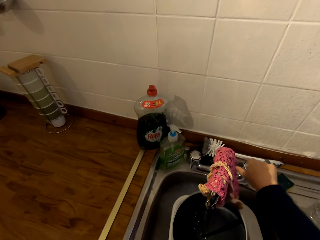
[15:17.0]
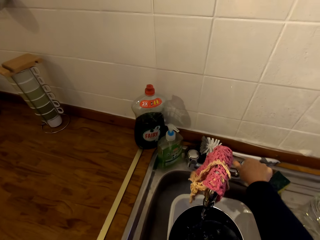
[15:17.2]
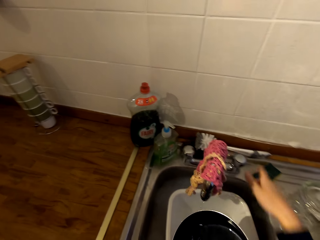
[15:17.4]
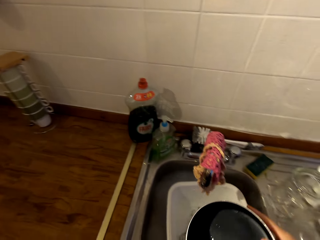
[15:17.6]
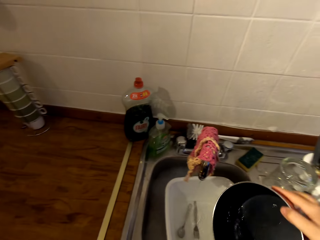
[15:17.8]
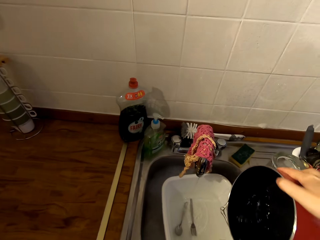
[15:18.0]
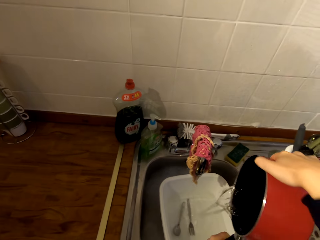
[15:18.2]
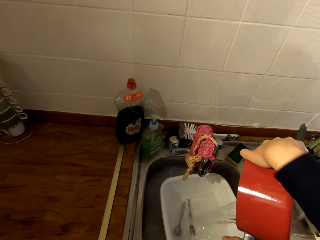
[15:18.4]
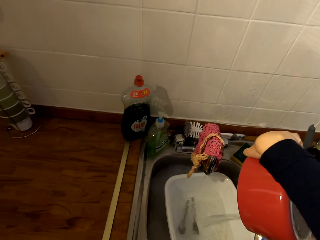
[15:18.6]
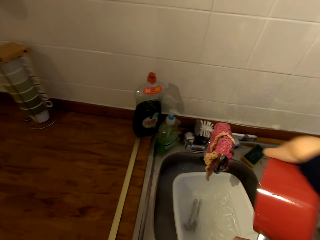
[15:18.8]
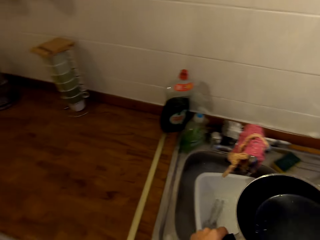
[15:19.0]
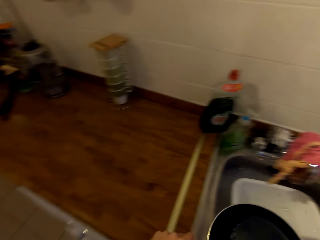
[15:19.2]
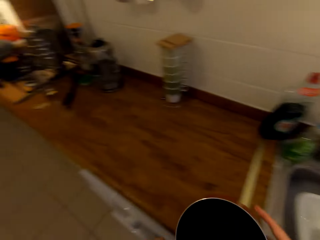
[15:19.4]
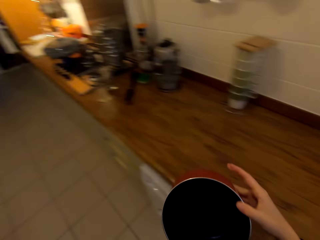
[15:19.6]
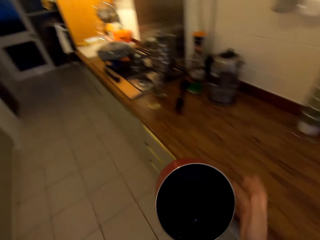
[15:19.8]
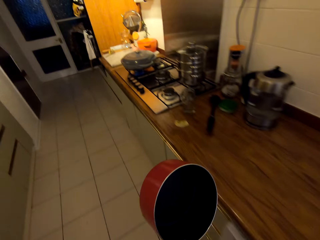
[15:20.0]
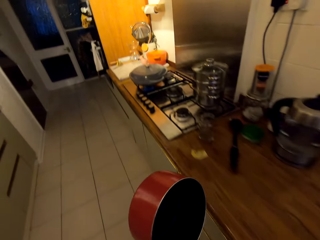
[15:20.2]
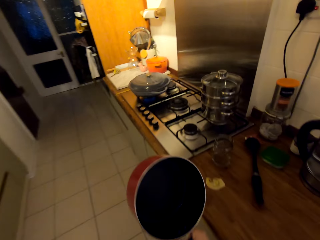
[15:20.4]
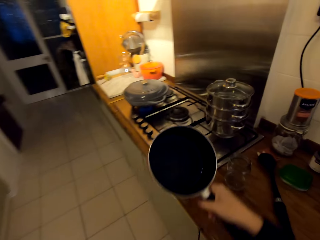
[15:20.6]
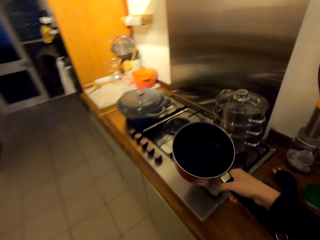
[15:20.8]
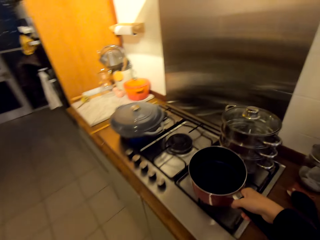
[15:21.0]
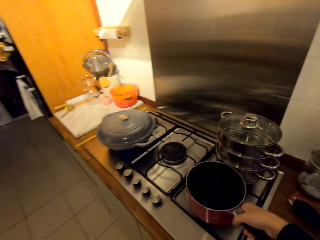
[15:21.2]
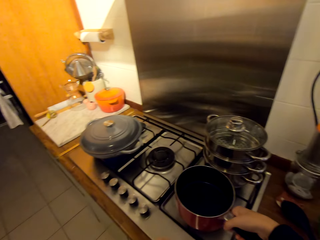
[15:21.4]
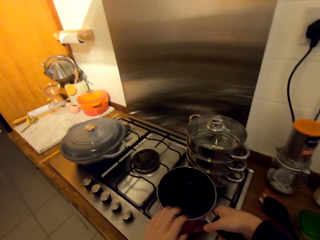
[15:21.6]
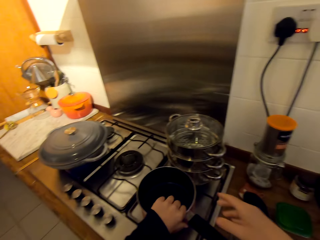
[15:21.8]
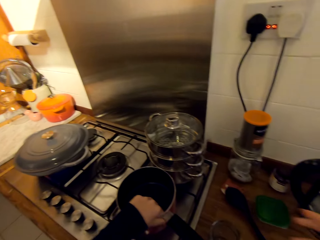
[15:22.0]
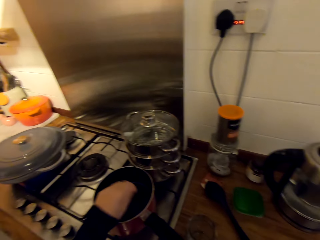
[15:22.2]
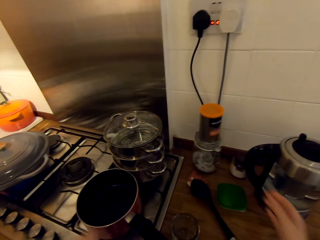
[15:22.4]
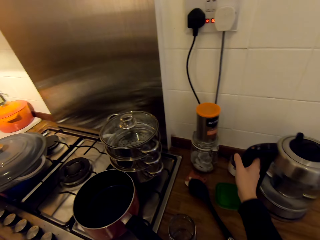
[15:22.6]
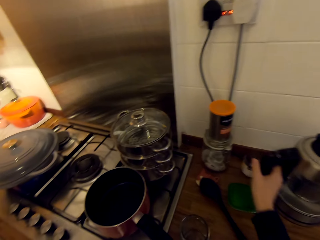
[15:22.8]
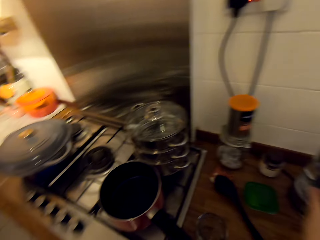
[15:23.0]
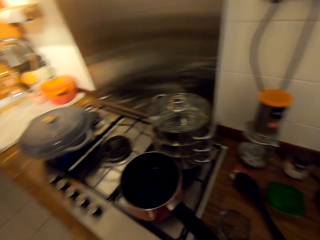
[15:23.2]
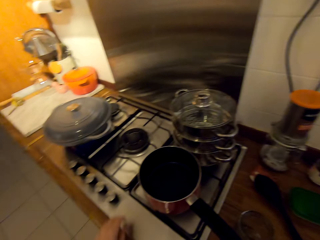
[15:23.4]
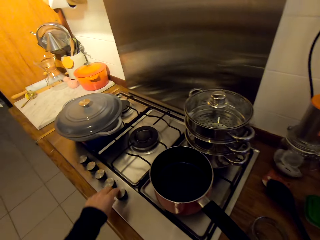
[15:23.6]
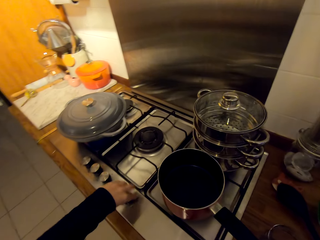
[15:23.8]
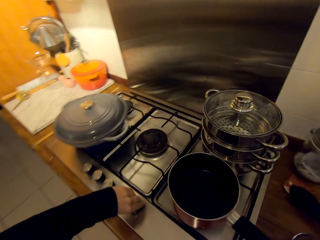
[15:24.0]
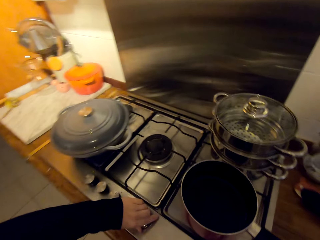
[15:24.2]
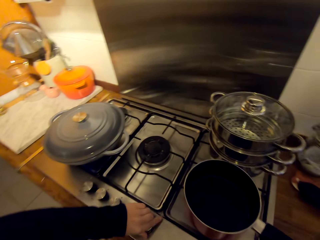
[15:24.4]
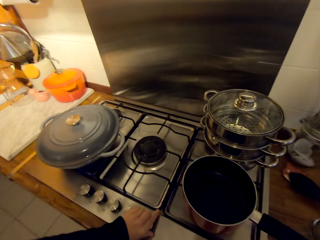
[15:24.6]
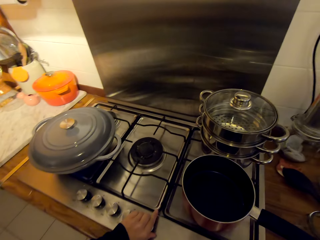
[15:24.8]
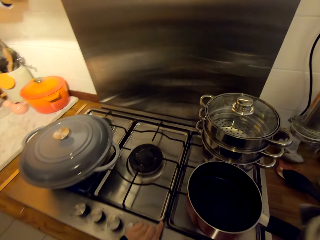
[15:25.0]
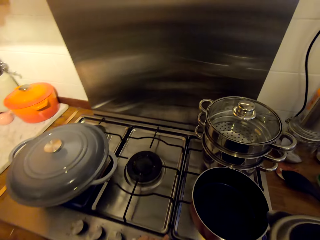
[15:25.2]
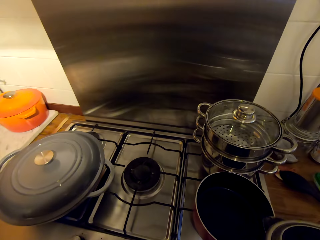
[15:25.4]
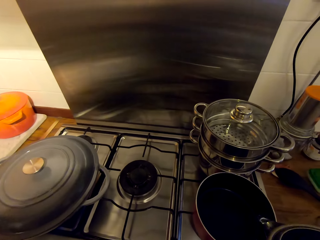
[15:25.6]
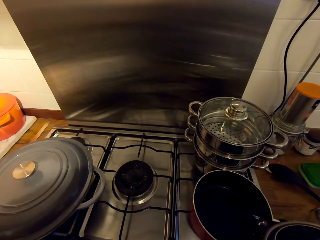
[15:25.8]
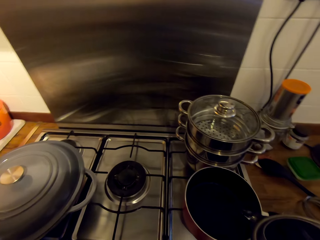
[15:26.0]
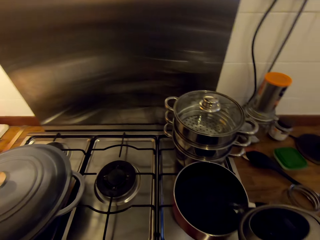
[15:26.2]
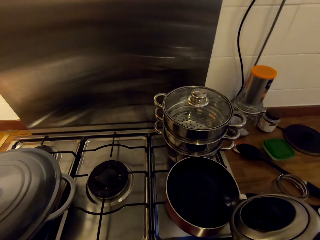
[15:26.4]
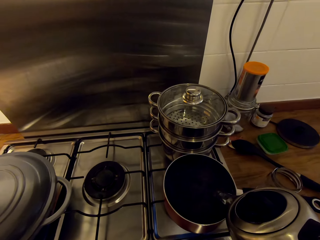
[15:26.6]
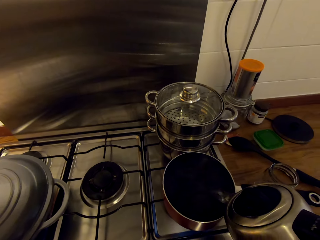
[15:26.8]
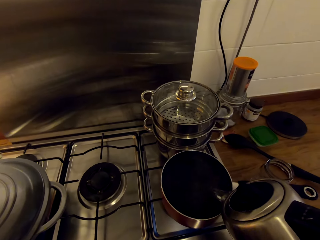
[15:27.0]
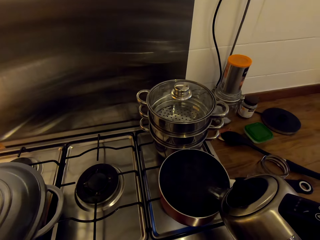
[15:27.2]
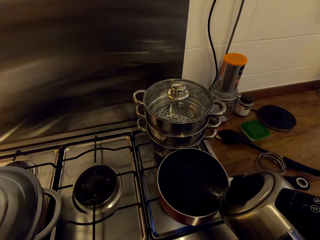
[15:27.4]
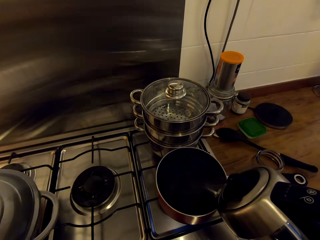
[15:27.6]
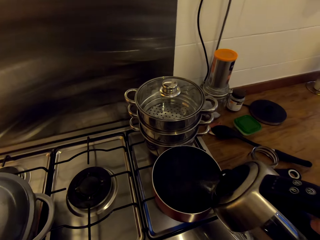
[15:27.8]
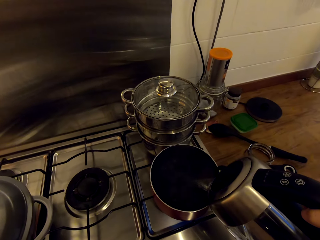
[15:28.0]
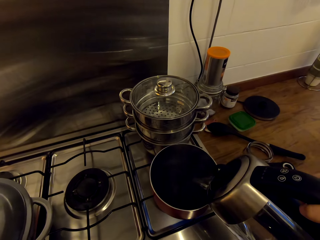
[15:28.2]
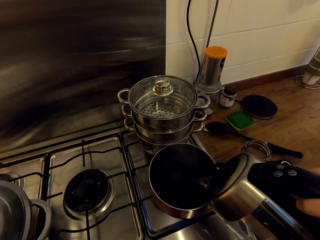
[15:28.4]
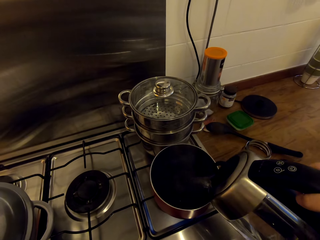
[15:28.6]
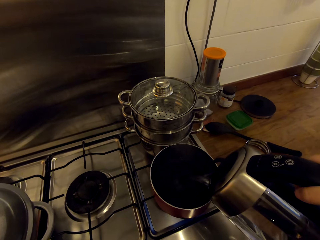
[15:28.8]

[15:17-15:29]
The camera wearer closes the tap. They pour water from the pot in the sink. They close the sink. They walk towards the cooker. They place the pot on the cooker's burner. They pick up the electric kettle from the counter. They turn the knobs on the cooker. They add water to the empty pot.

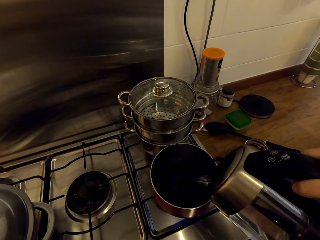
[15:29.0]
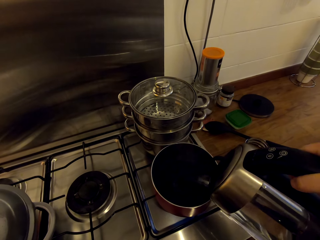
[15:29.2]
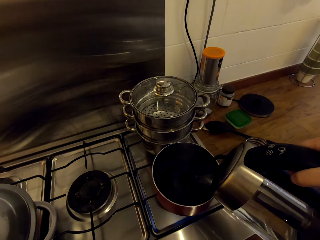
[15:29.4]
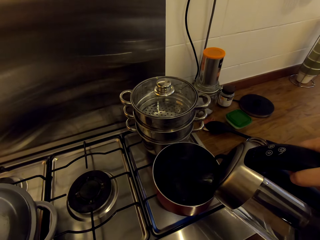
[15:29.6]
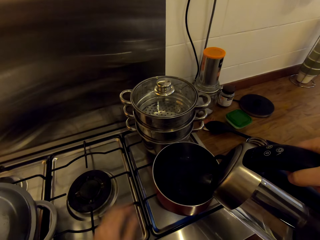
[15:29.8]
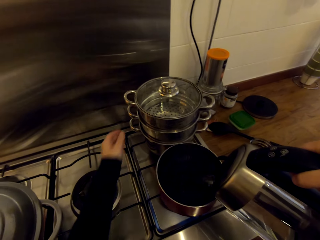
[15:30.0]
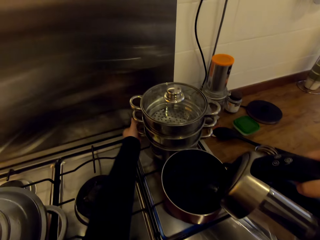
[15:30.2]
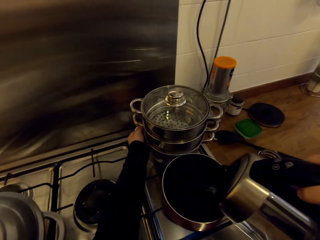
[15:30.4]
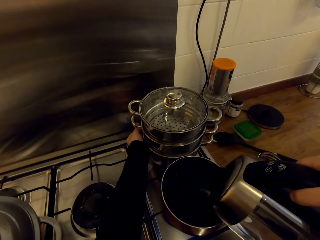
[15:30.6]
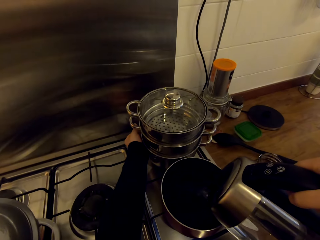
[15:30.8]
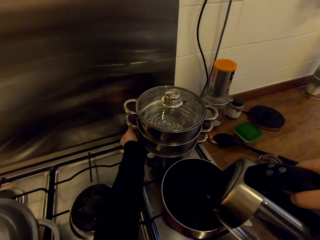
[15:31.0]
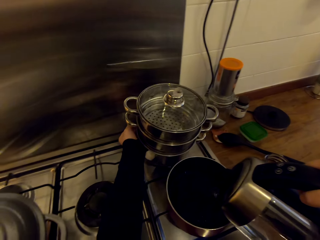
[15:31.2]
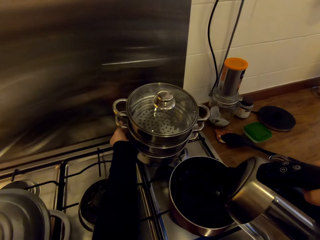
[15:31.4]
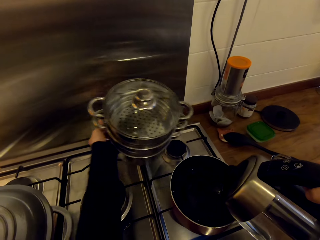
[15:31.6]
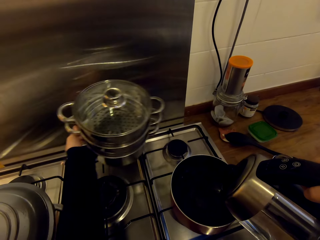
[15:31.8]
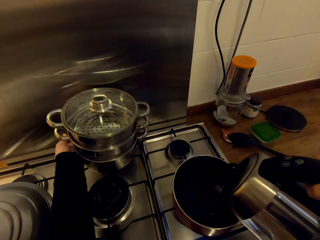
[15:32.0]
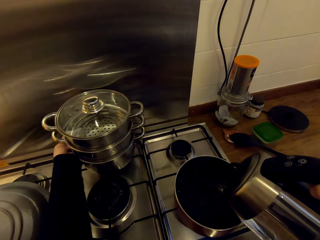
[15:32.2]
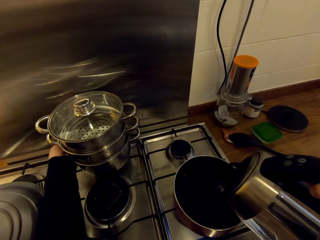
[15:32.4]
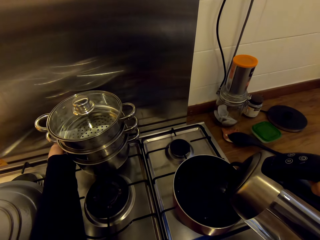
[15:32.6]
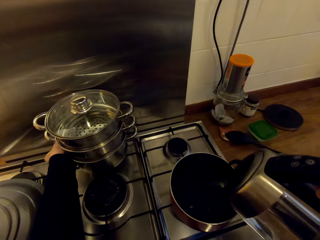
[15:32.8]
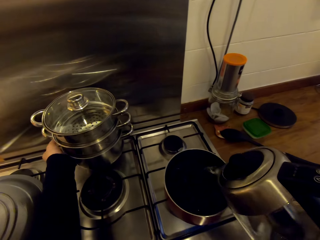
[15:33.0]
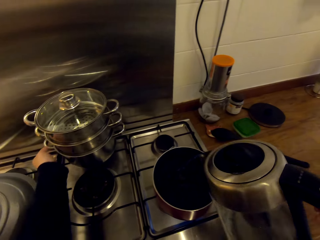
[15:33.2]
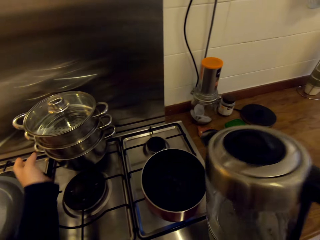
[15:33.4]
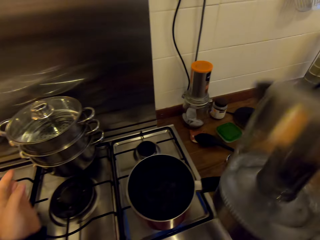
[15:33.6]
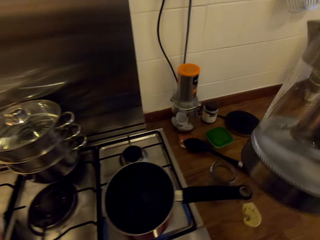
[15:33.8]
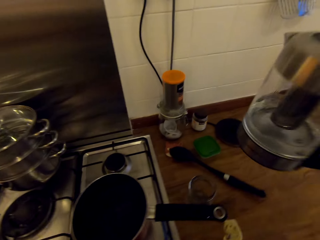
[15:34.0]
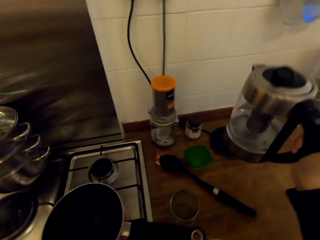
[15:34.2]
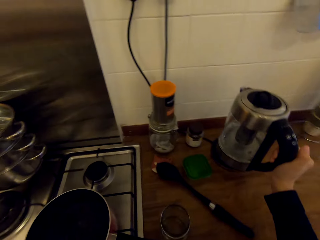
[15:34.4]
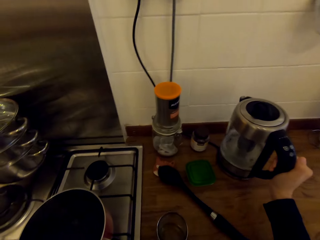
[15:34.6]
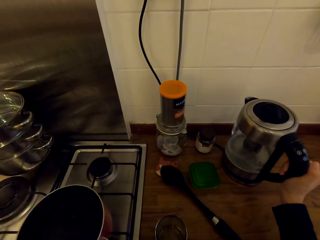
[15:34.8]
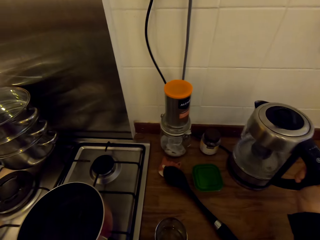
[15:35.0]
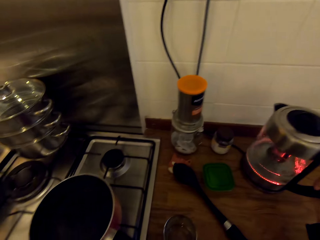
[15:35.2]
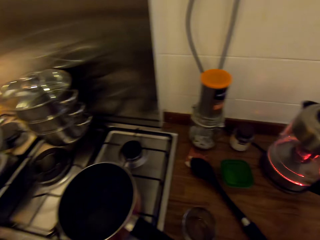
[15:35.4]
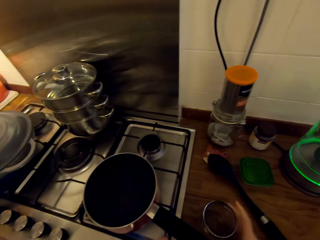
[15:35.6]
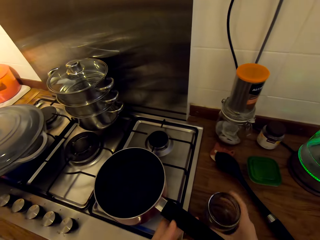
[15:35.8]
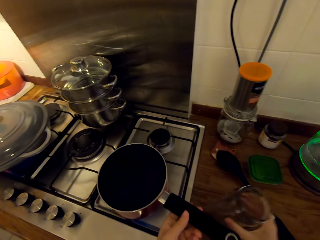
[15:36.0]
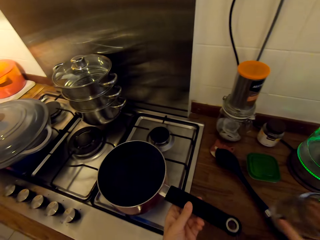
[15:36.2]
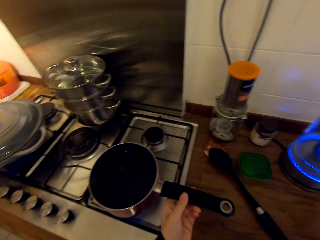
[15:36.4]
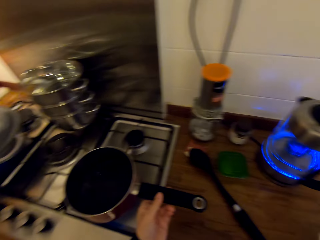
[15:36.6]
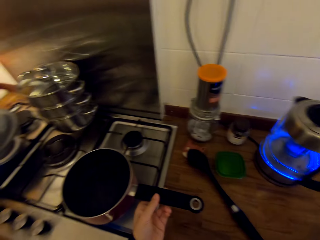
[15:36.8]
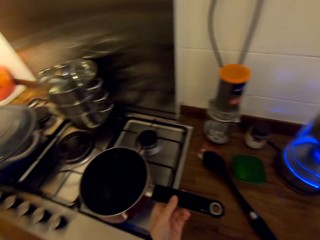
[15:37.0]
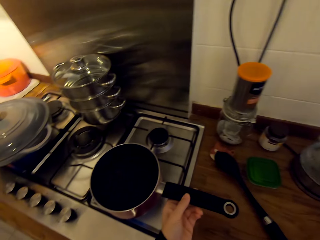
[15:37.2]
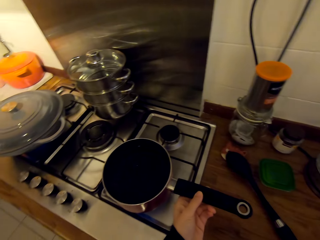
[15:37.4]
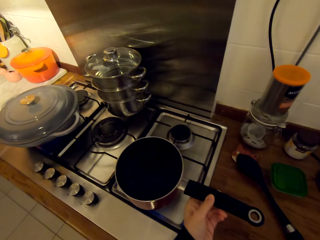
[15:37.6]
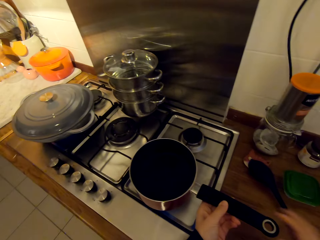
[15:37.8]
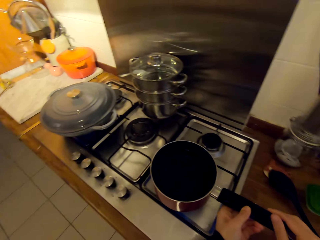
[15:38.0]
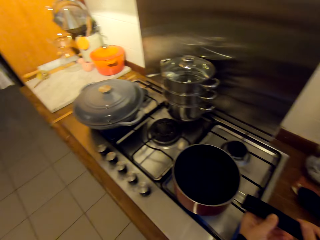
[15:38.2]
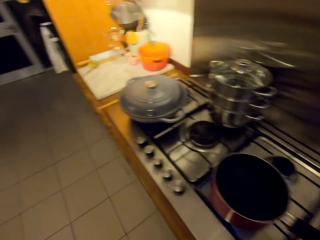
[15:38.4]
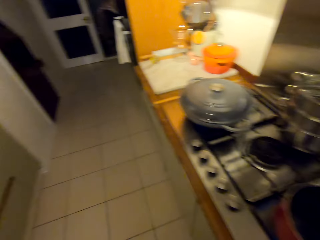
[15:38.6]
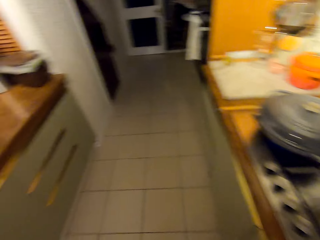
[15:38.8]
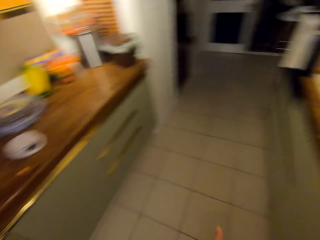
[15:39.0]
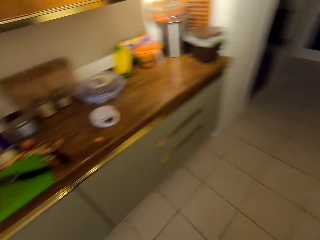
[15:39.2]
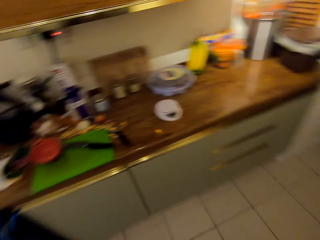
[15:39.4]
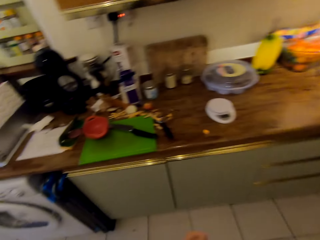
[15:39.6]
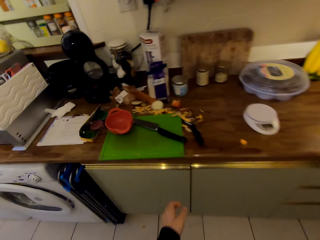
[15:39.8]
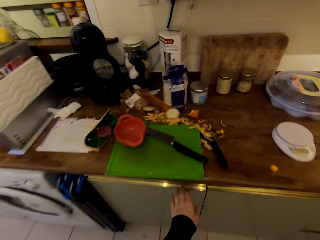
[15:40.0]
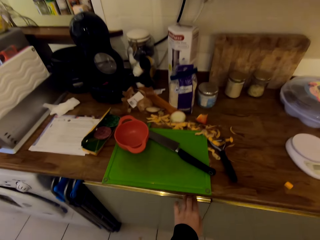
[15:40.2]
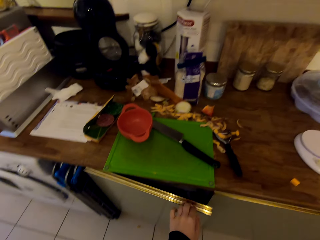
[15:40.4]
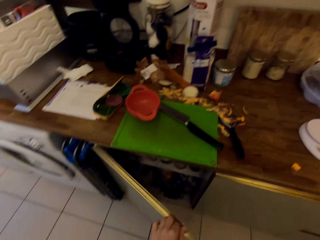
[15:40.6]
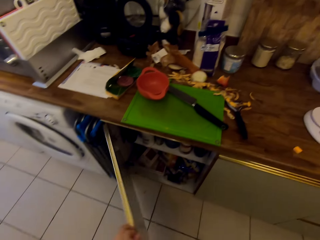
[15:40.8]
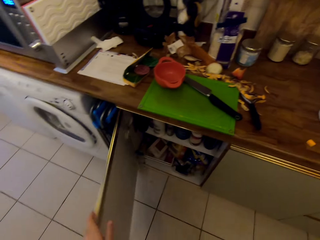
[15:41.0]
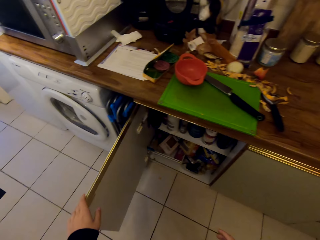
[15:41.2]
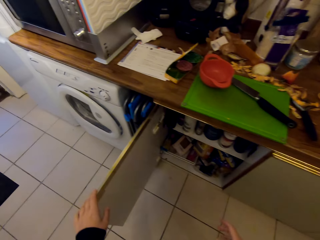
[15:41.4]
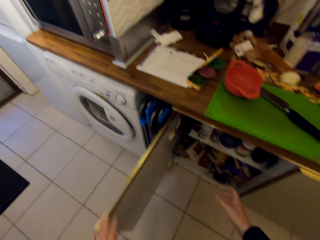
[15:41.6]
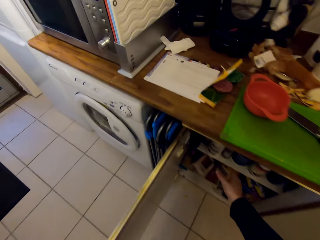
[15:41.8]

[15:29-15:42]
The camera wearer moves the set of pots to the middle of the cooker. They add water to the empty pot. They place the electric kettle on its socket on the counter. They move the jar on the counter away from the pot. They adjust the pot on the cooker. They walk towards the counter. They open the cabinet door.
